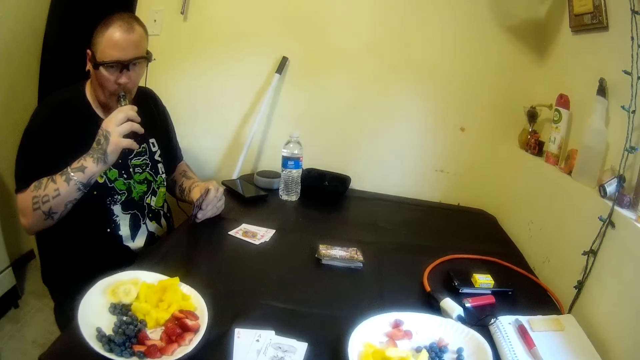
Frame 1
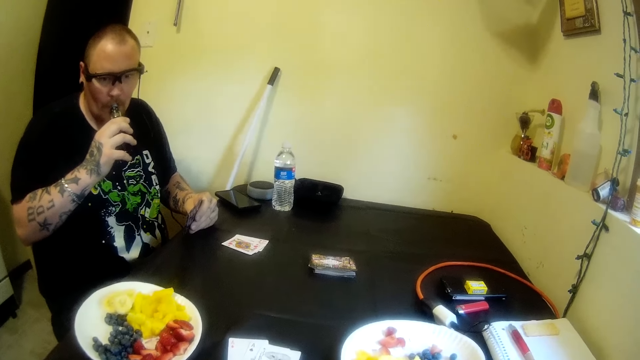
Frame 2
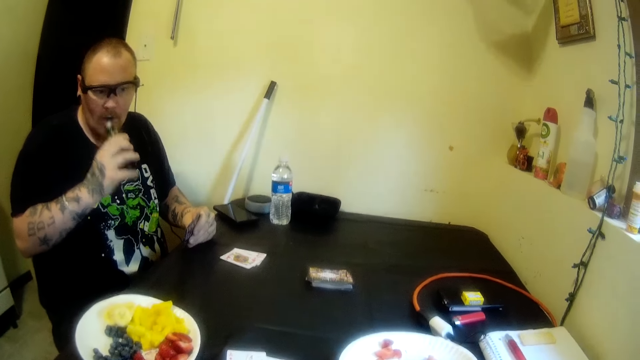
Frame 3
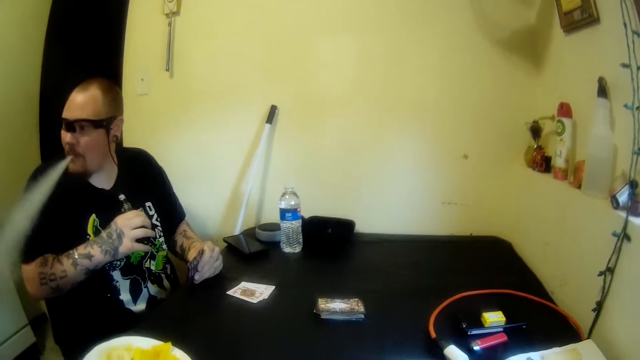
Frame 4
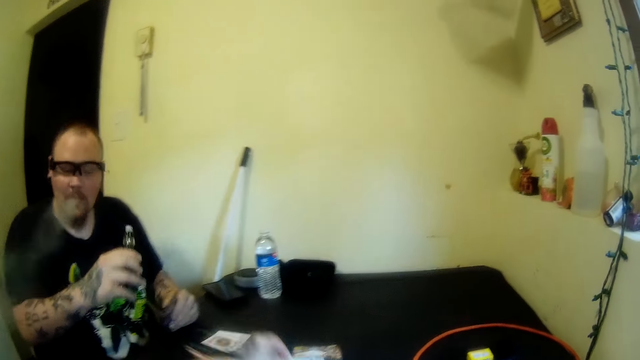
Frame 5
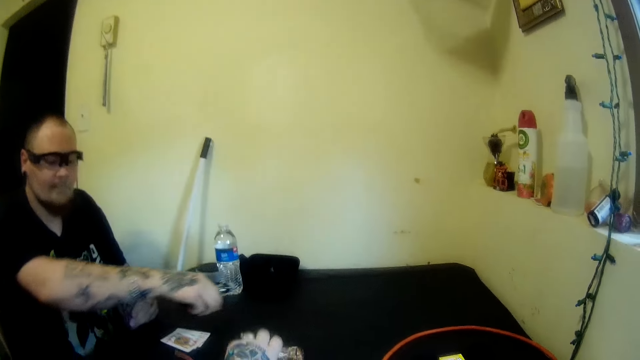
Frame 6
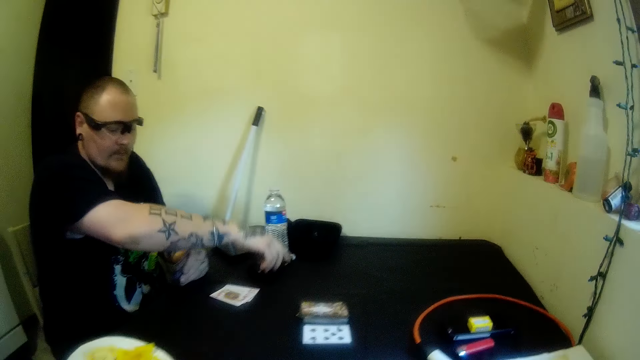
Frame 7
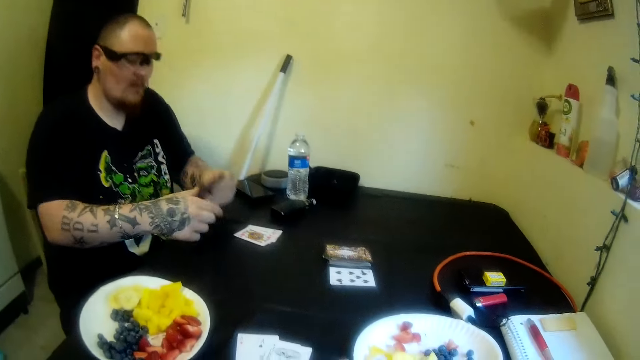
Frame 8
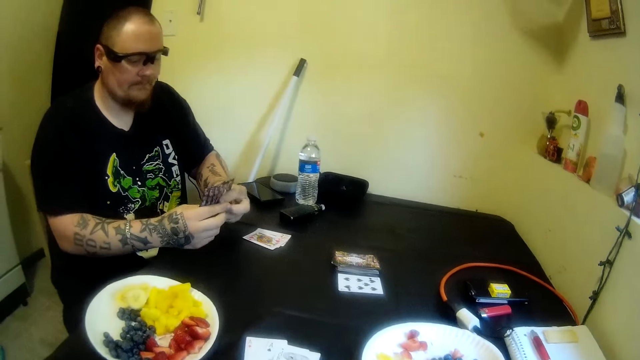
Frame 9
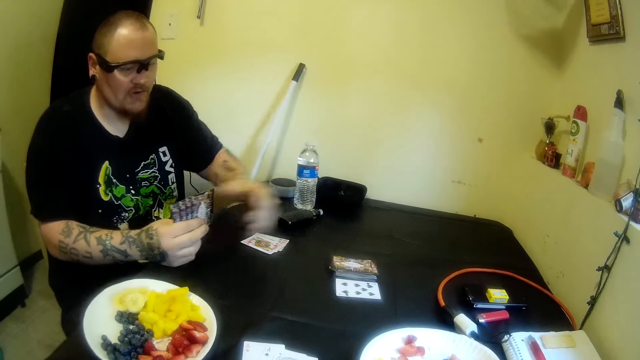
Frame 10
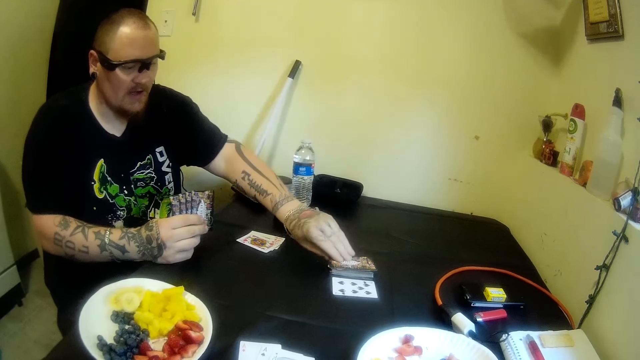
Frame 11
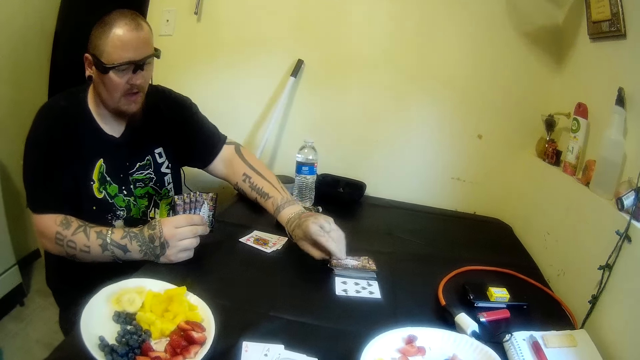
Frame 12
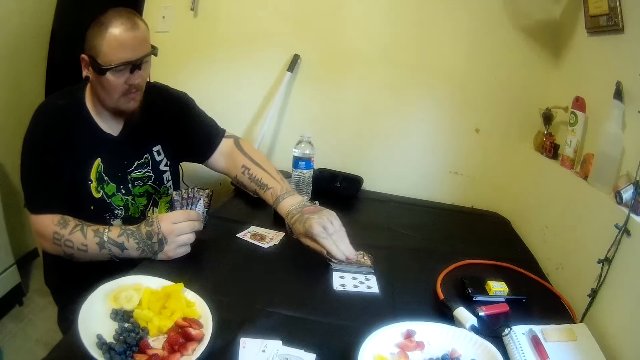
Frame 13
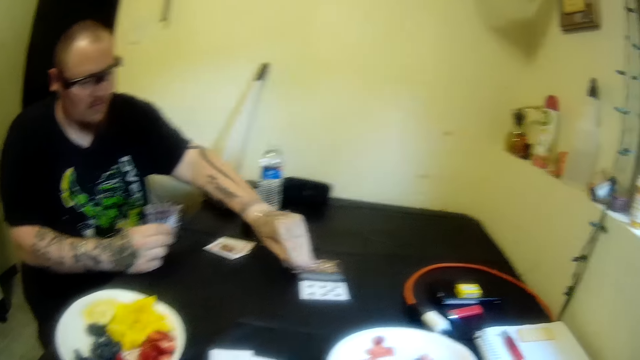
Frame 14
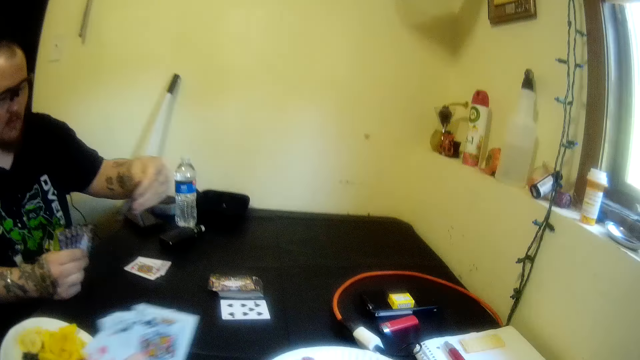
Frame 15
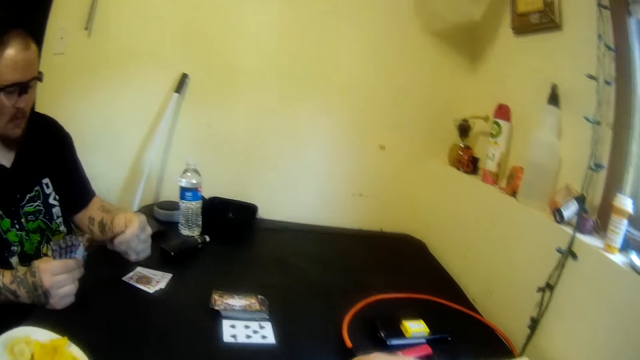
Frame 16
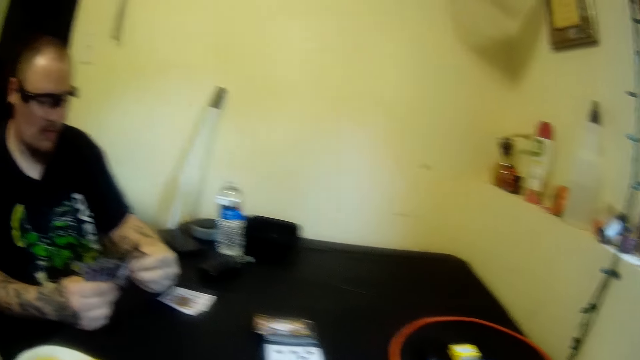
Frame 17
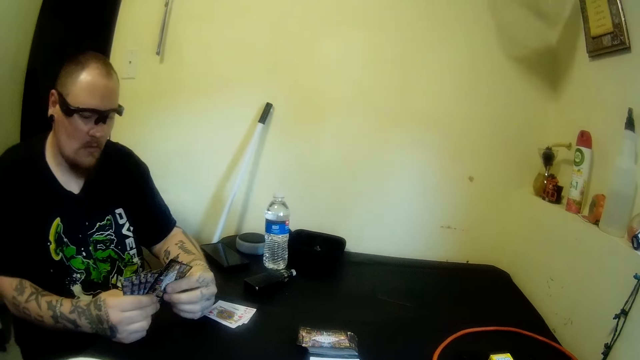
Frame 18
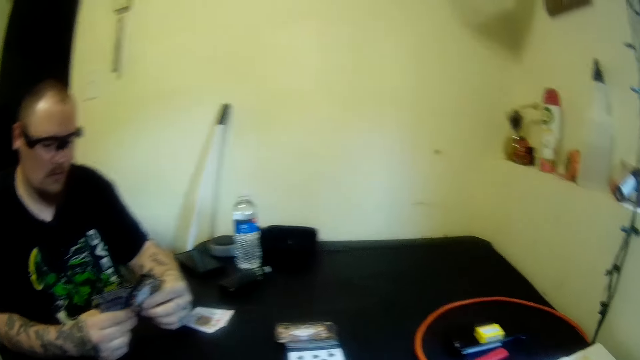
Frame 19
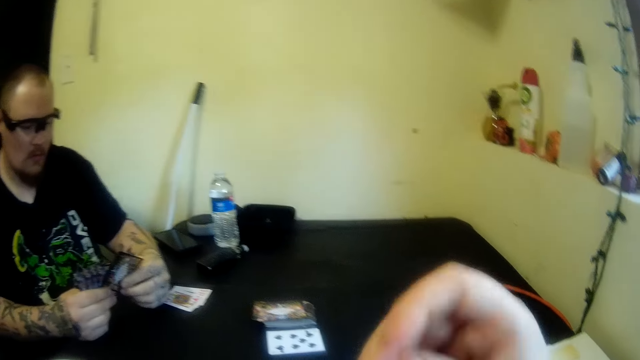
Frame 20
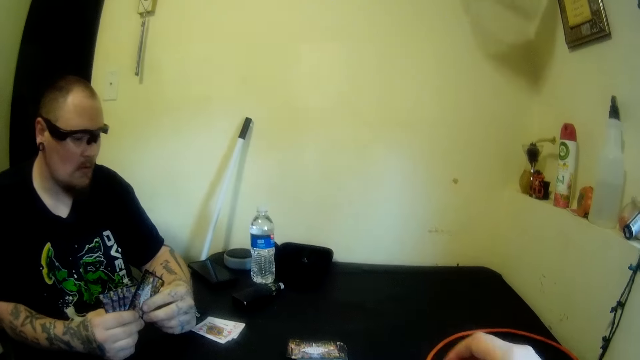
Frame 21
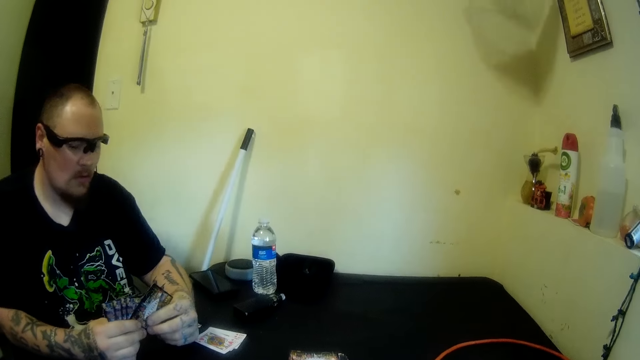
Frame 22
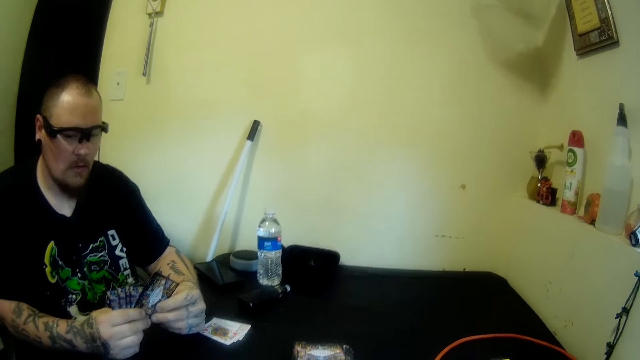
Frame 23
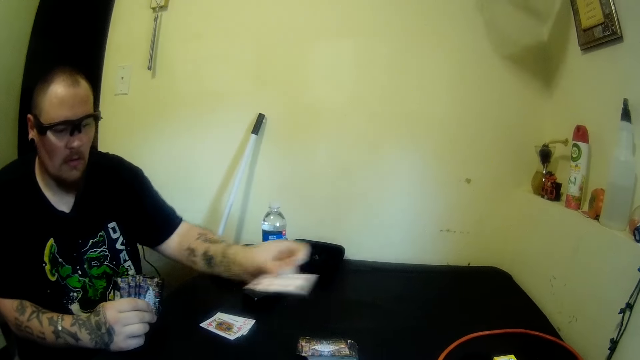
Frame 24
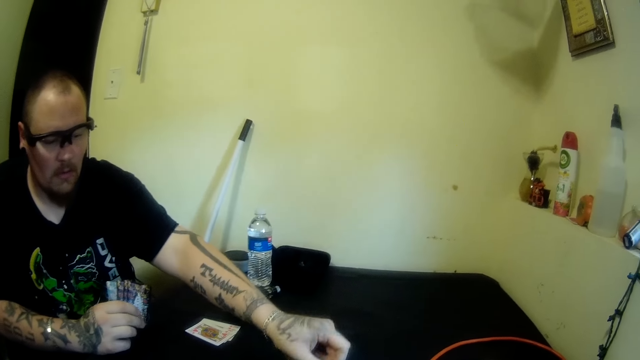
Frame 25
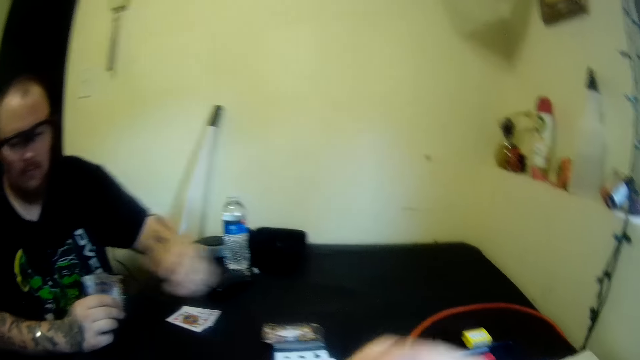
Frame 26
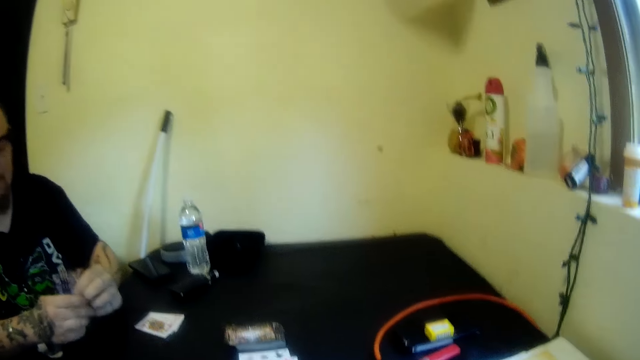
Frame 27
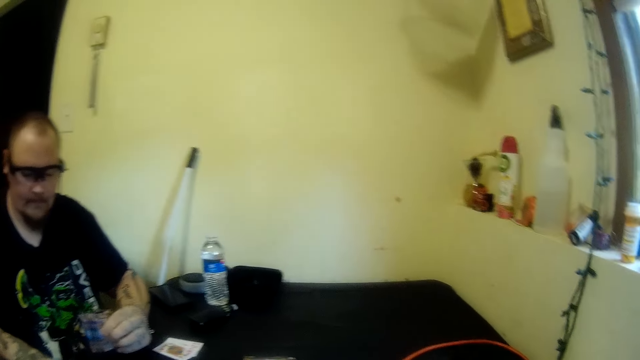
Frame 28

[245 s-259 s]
A man drops the tobacco or vape on the table with his right hand. The camera wearer puts a card on the table. The man holds the cards with the other hand and picks a card from the table with his left hand. The camera wearer holds the cards. He puts down his hand. The man drops a card on the table with his left hand and passes the cards in his right hand to his left hand.

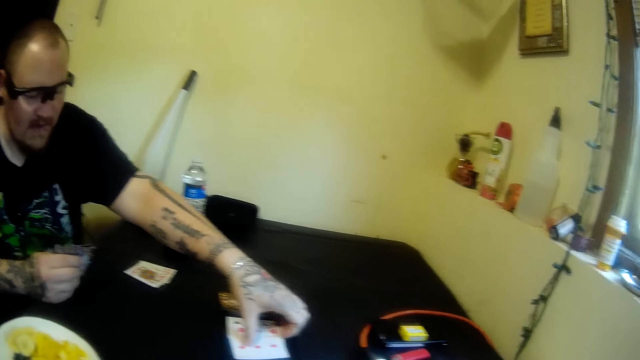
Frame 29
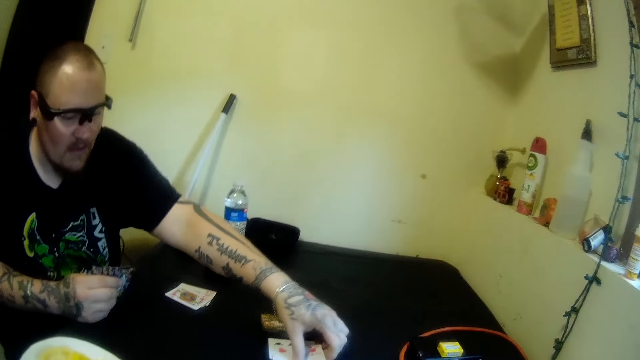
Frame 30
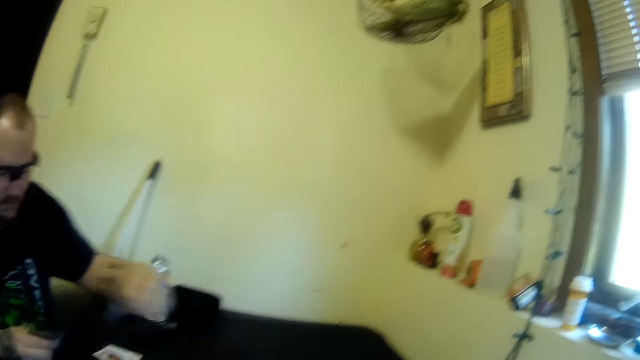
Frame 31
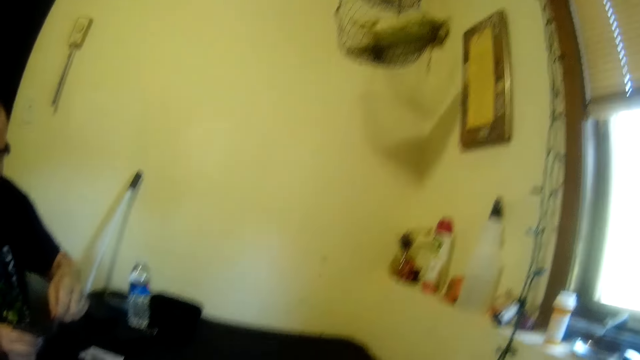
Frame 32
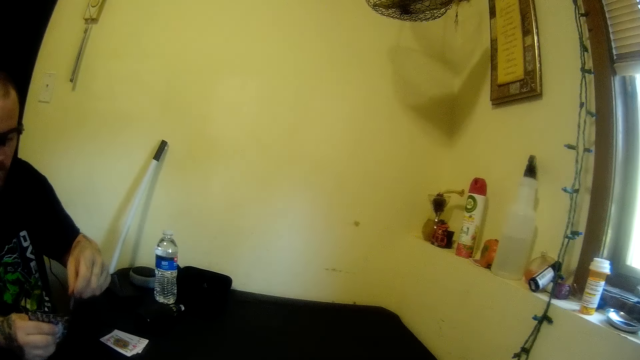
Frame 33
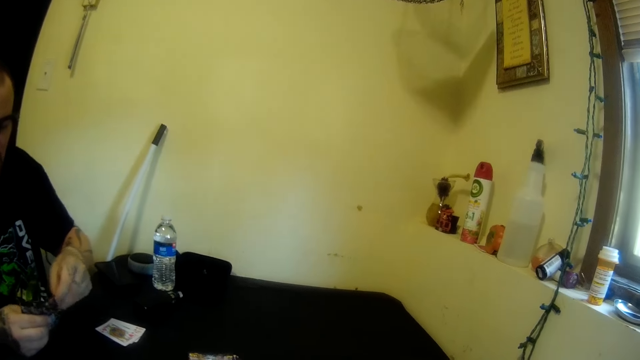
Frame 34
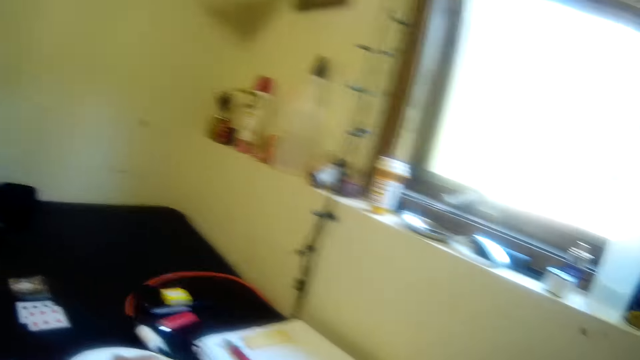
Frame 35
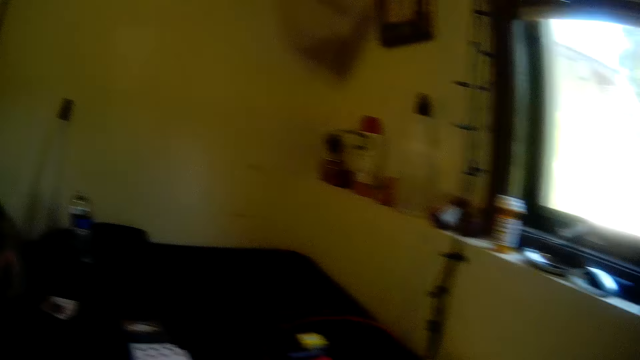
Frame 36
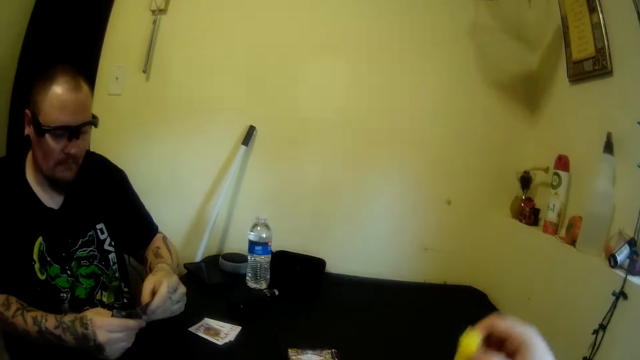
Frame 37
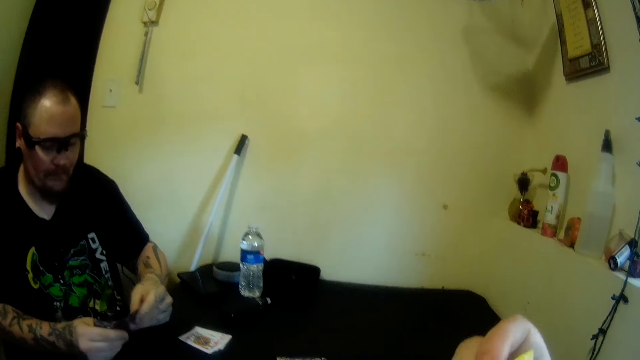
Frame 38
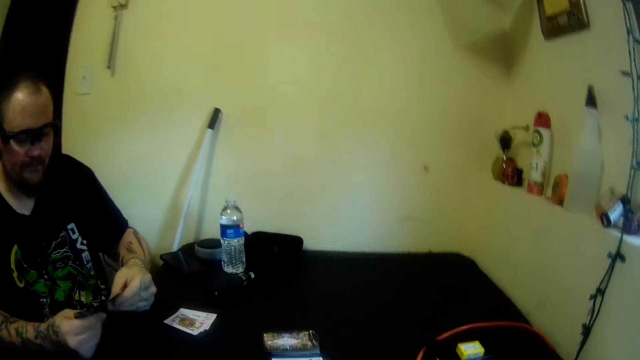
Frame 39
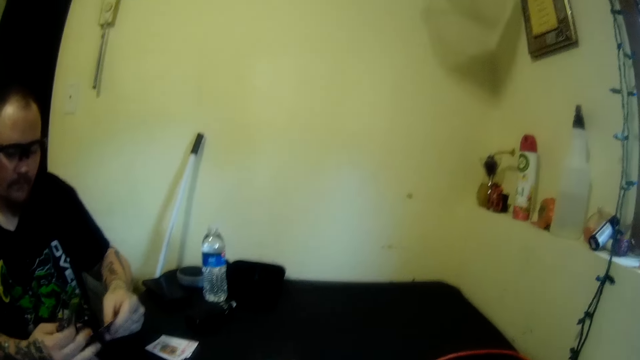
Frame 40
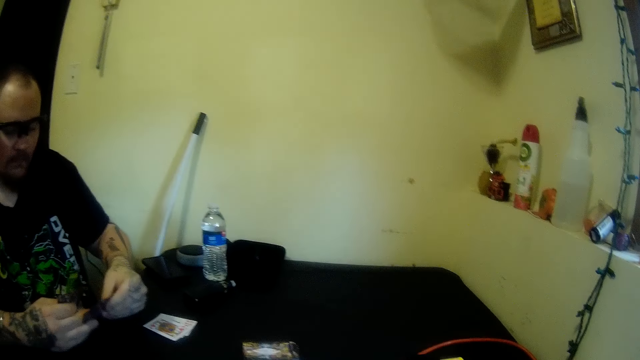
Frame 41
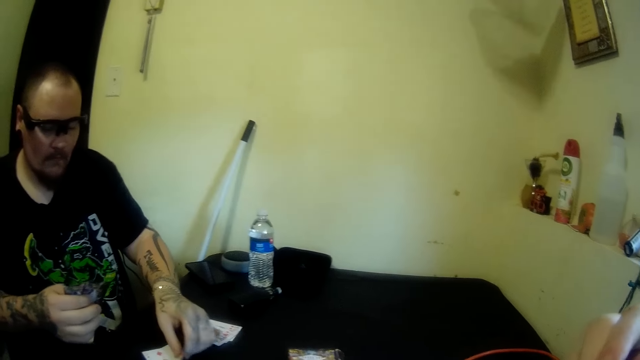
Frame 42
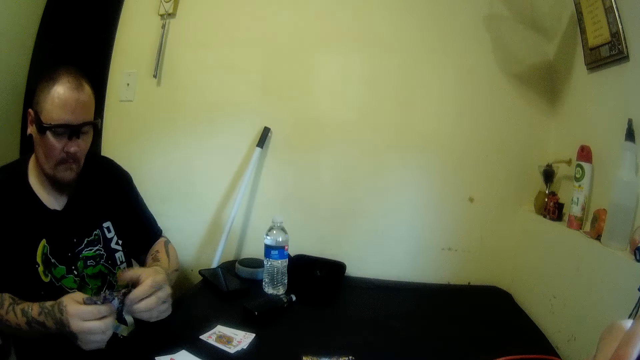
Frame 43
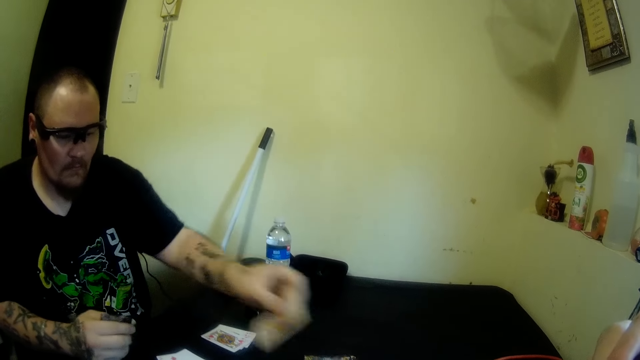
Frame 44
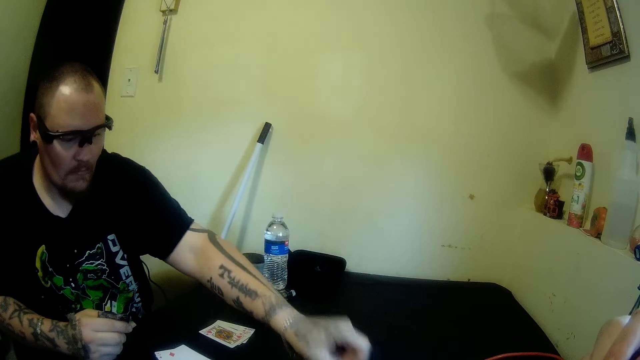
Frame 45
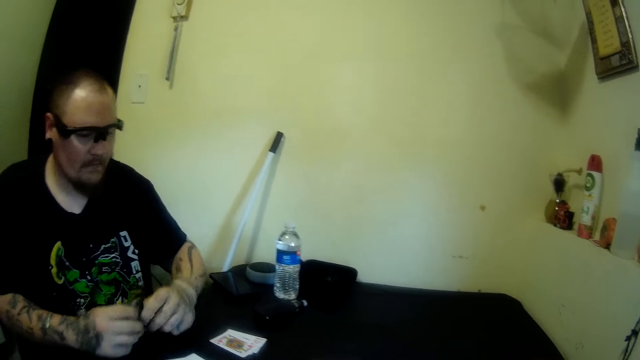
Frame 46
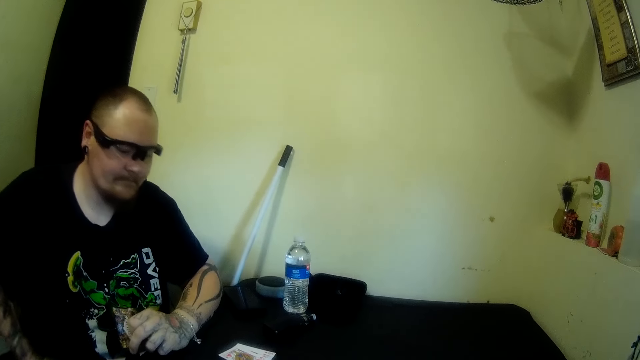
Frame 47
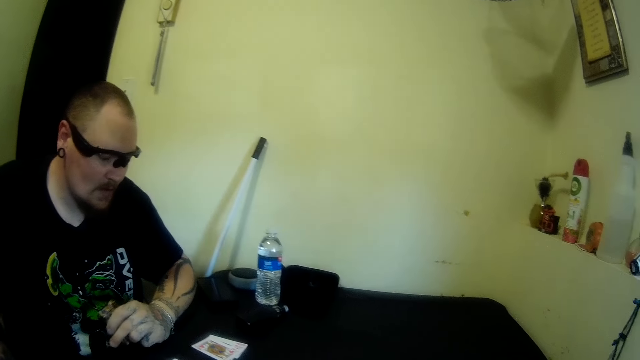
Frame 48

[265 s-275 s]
A man picks a card from the table with his left hand. The camera wearer looks around the table. He lifts his hand and puts down his hand. The man drops cards on the table with his left hand and holds a card. The camera wearer puts down the card. The man passes cards from his right hand to his left hand and holds the cards with the other hand.
